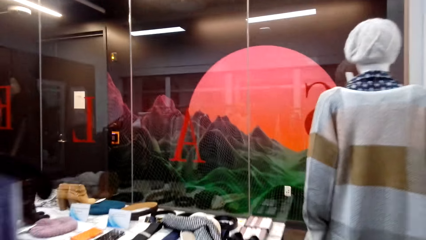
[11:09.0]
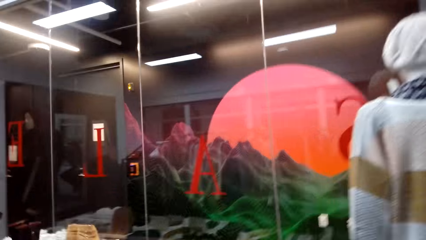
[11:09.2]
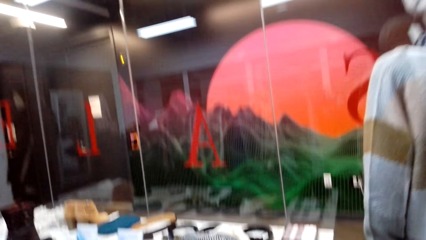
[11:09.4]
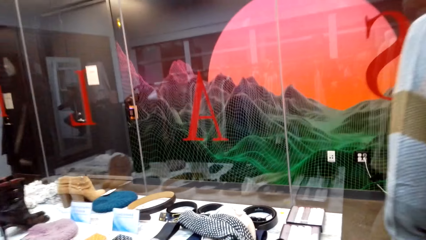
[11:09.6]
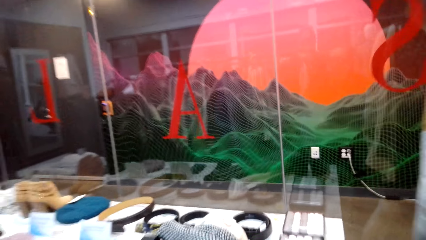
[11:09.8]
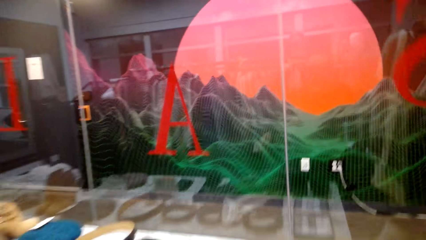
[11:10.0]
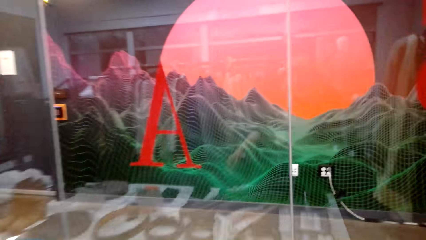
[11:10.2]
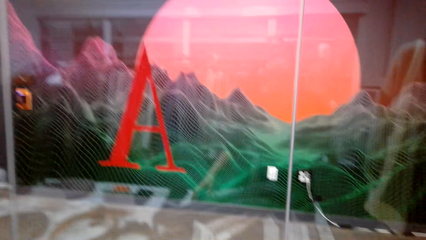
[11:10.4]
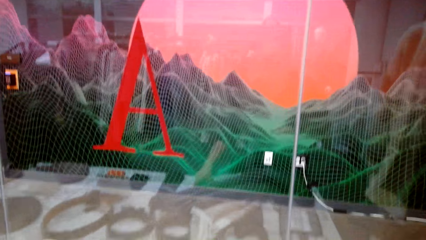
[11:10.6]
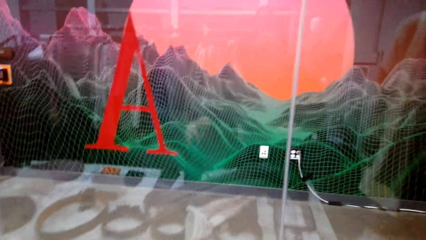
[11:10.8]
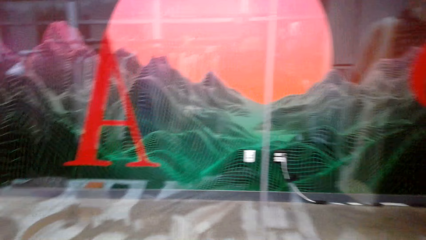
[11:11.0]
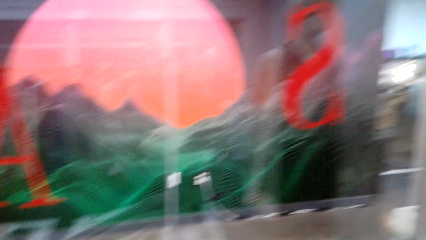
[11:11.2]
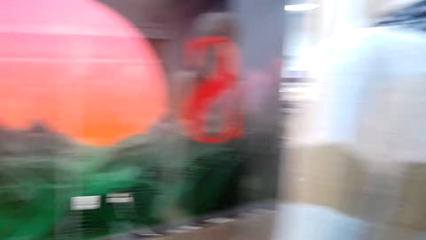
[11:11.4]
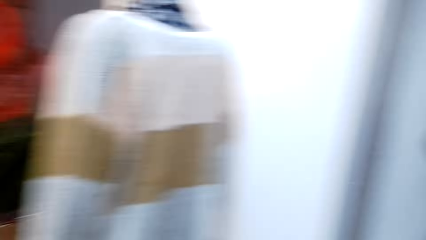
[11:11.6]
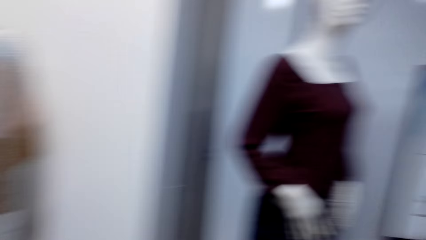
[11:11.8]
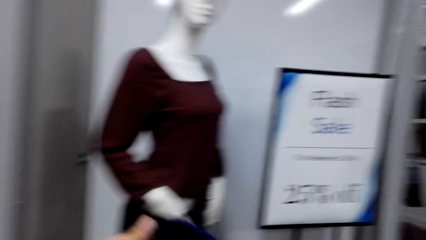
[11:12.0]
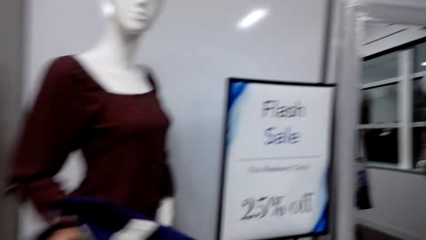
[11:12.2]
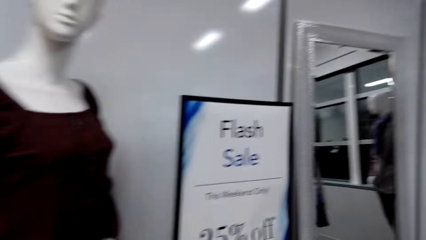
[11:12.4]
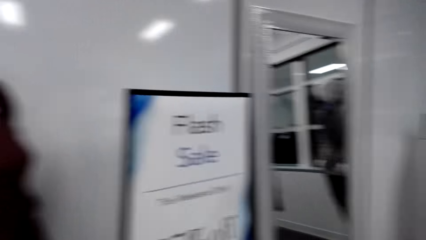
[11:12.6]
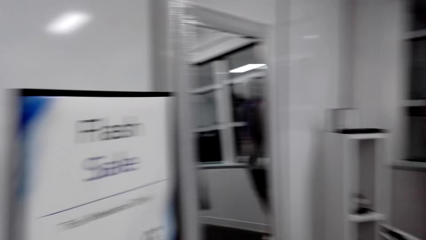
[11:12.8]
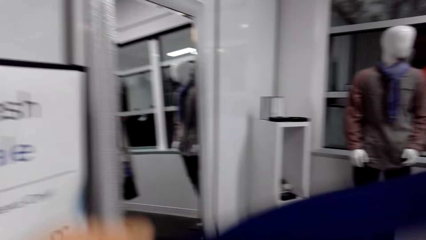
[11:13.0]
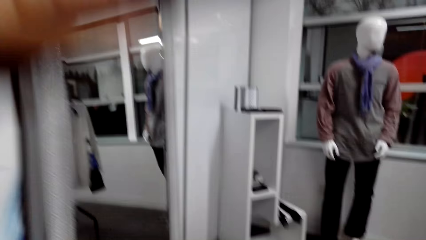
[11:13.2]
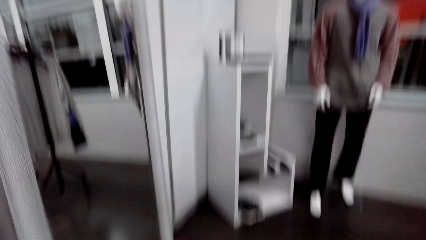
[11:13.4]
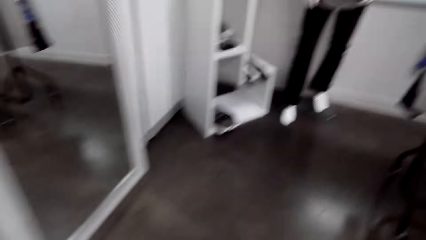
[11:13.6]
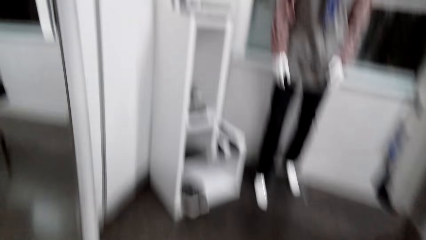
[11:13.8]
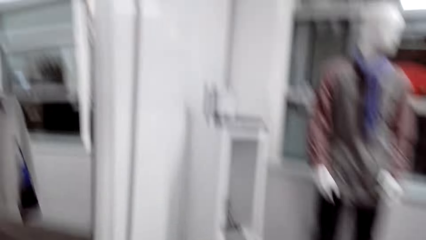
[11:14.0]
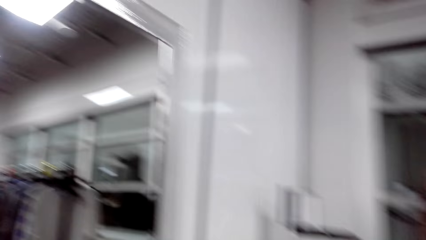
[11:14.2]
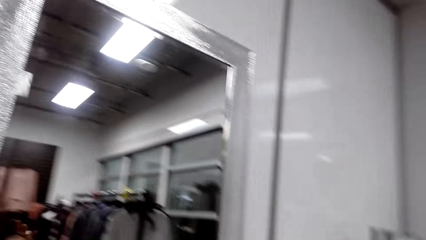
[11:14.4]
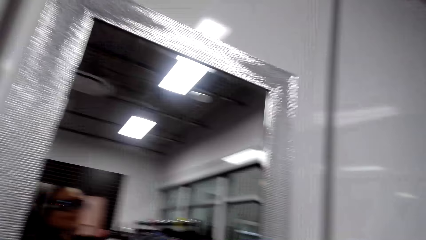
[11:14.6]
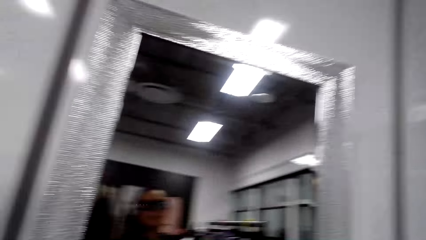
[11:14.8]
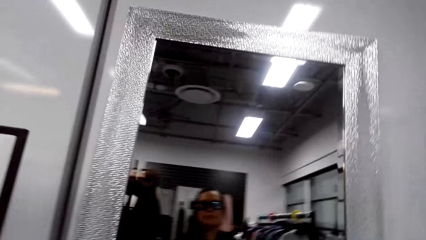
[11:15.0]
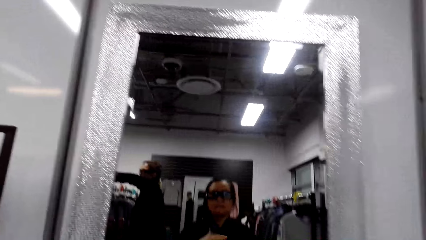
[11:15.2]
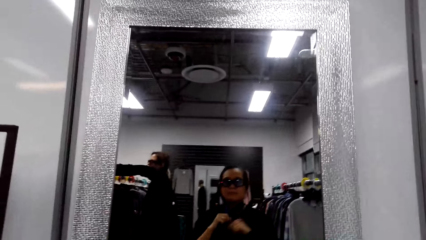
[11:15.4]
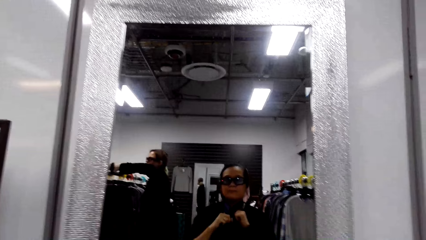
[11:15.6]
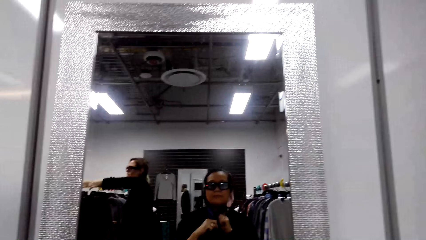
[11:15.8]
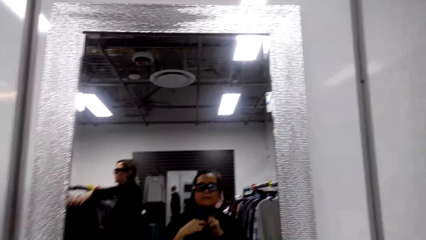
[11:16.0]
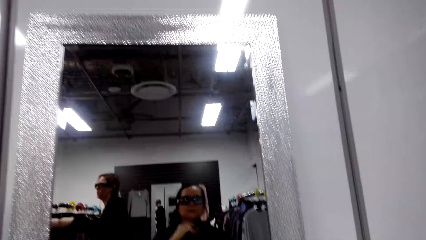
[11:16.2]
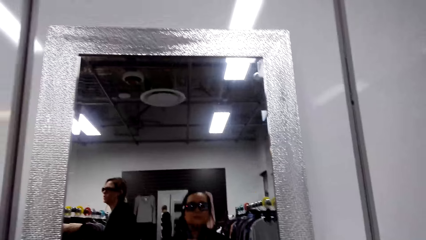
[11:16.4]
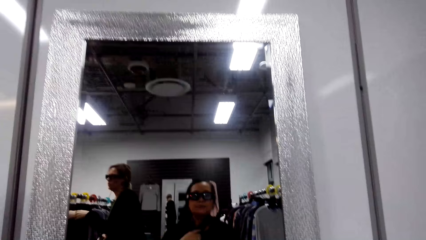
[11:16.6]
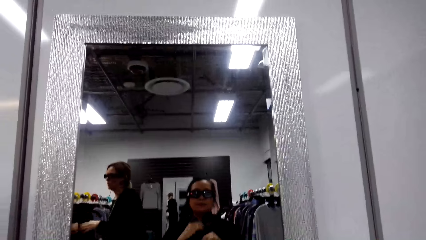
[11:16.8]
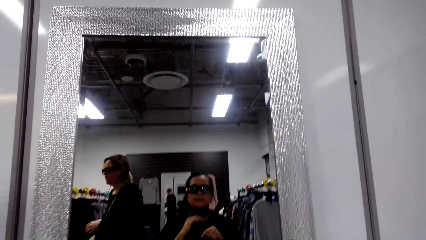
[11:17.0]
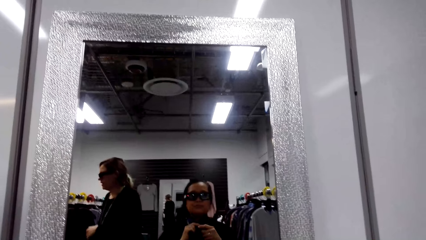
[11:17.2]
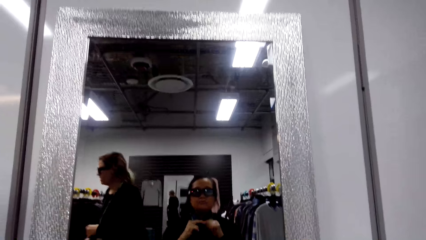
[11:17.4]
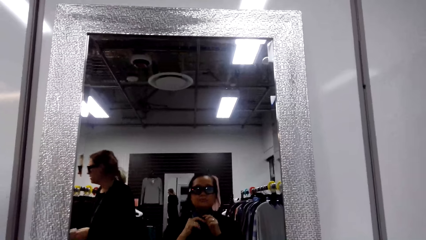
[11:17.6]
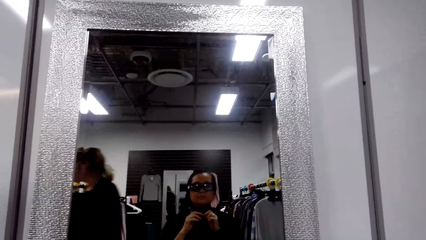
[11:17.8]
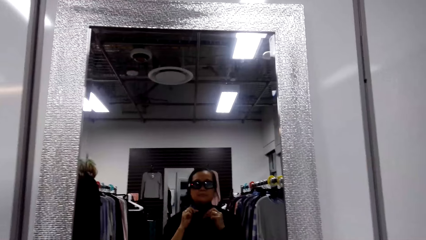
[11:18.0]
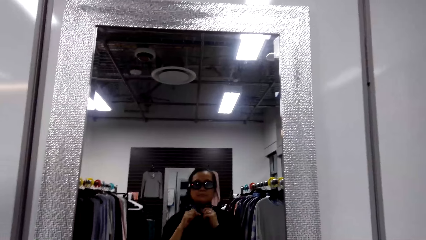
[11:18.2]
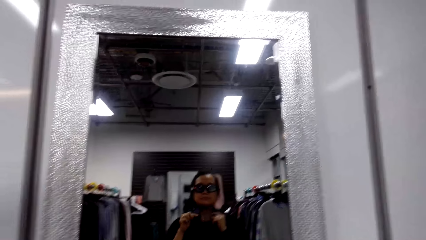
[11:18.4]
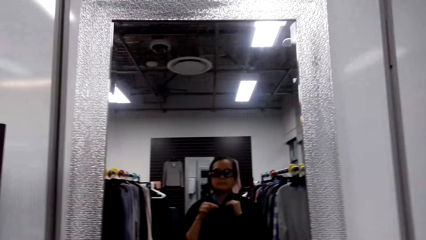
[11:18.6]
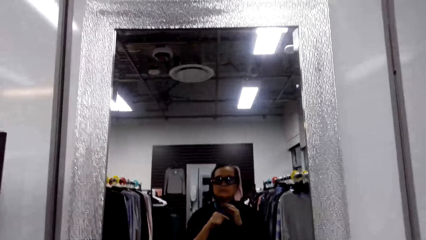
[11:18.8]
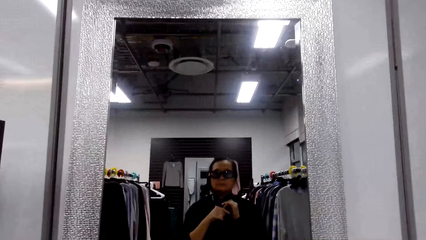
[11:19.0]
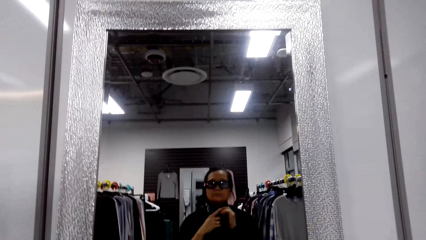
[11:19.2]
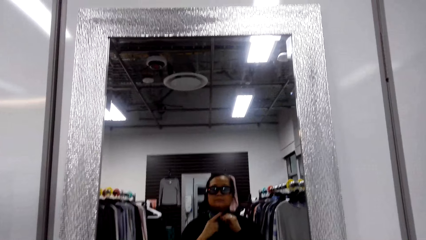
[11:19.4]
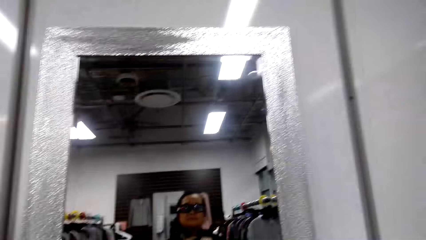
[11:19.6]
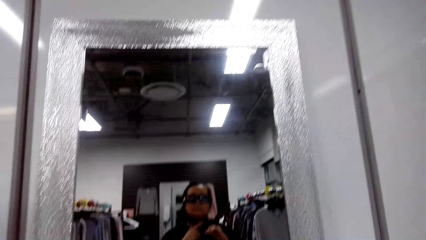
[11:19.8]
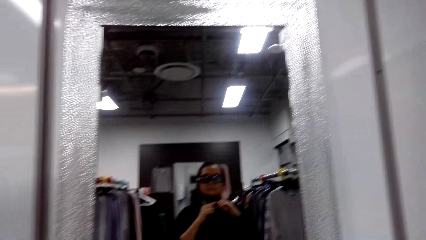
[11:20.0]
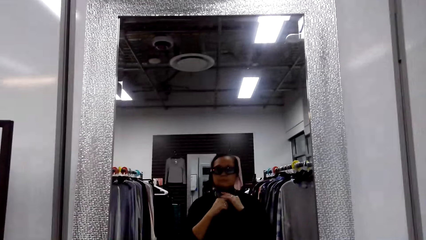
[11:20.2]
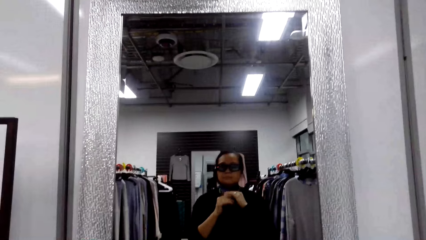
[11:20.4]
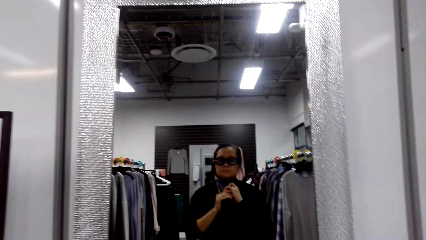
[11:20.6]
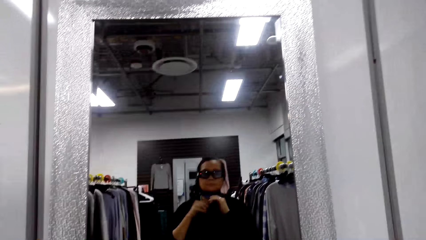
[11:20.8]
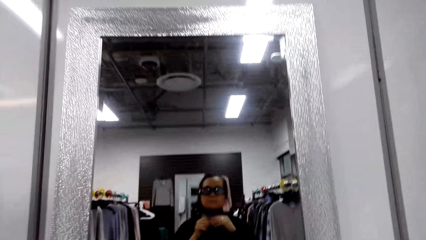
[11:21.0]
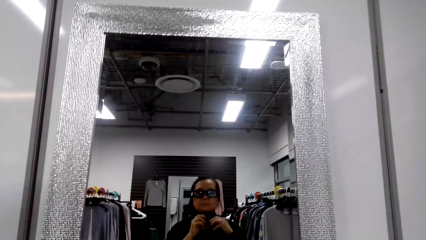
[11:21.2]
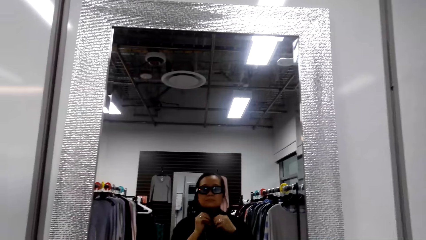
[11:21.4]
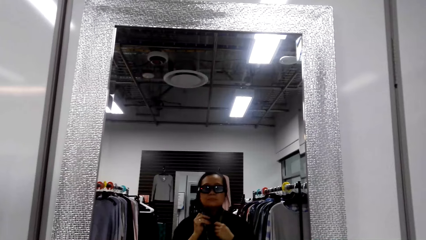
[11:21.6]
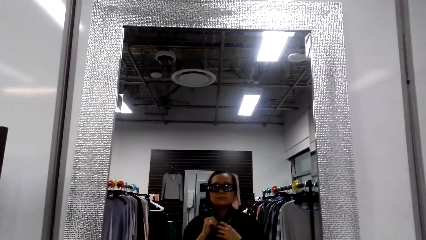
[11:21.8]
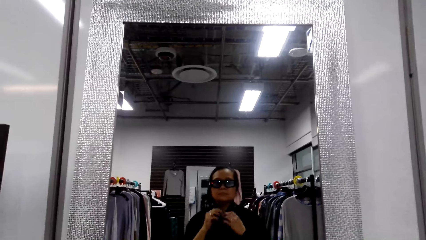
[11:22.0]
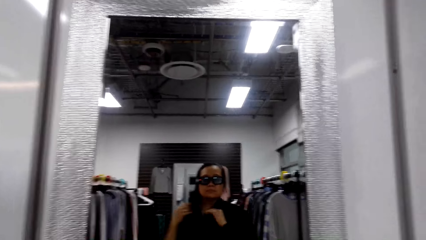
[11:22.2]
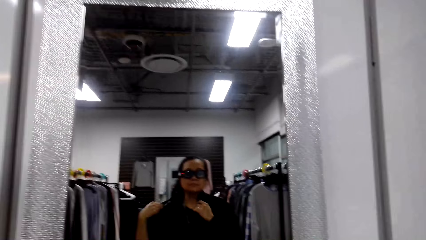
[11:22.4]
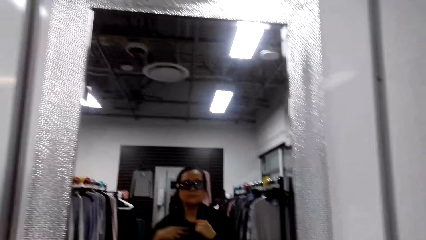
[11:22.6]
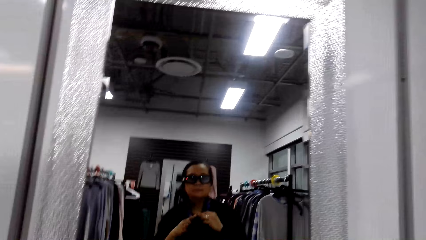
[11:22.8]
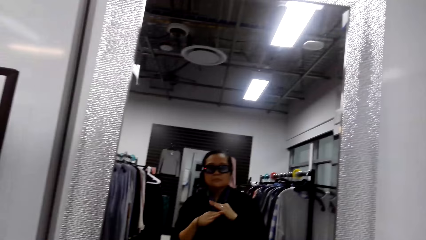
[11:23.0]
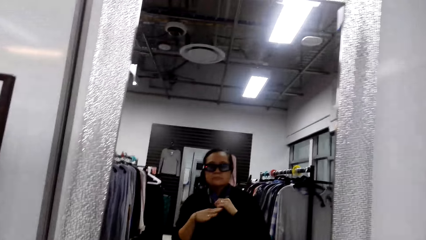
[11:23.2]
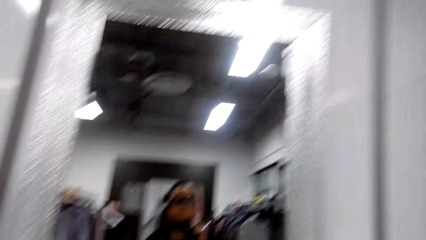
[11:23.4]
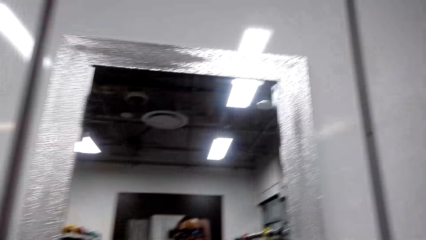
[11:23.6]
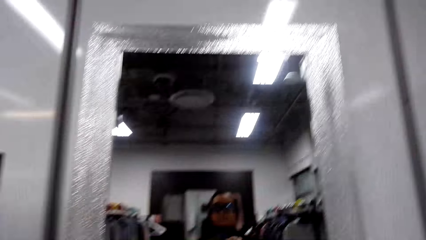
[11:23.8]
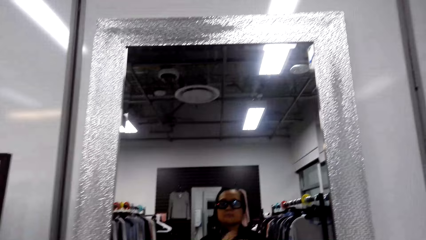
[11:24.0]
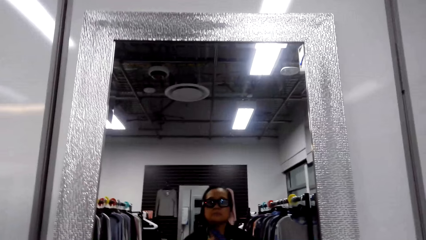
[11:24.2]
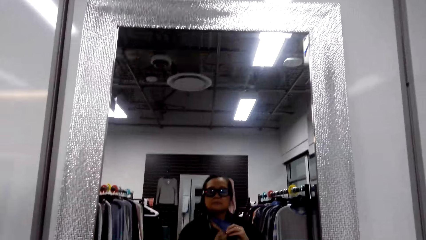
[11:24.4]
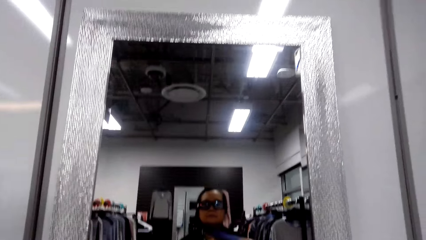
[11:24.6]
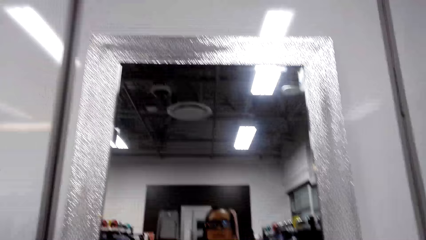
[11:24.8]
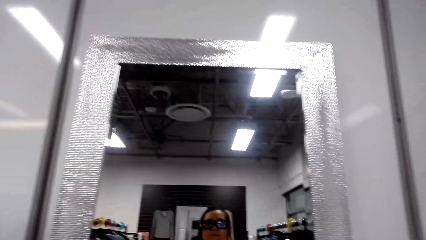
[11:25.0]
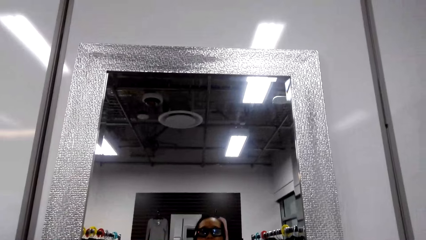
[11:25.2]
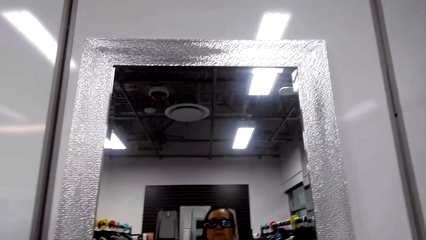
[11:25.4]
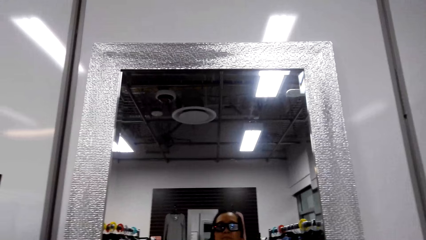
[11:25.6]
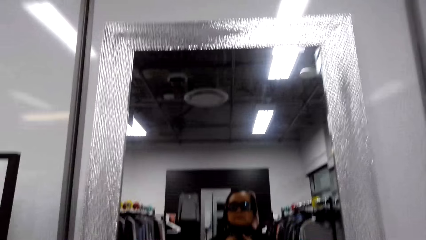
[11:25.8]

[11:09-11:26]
The camera wearer walks, takes a belt, and walks. A woman puts the cloth hanger on the clothes rack. Another woman ties her scarf. The first woman walks. The camera wearer ties something.
